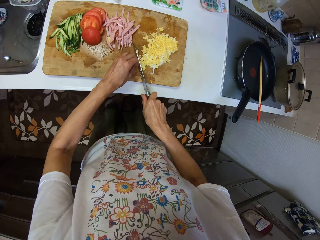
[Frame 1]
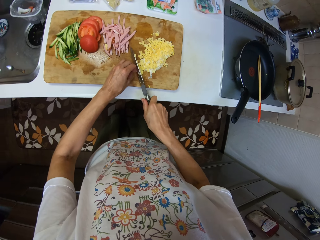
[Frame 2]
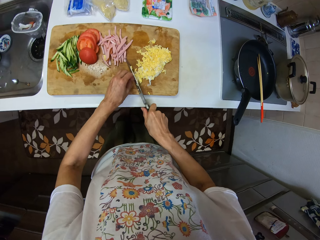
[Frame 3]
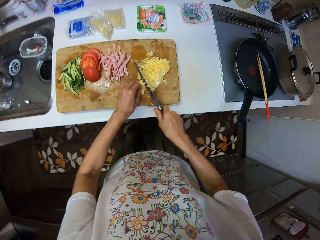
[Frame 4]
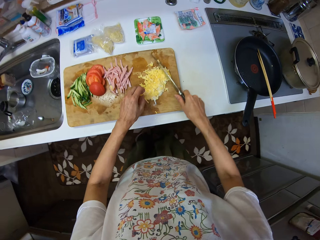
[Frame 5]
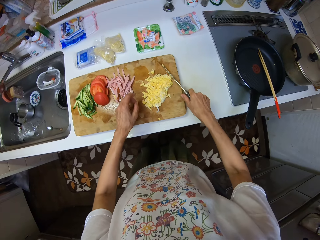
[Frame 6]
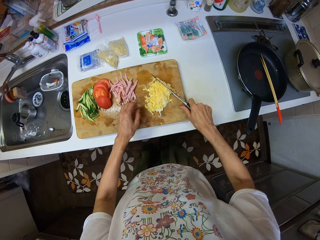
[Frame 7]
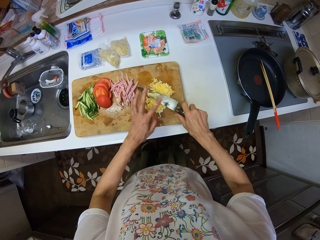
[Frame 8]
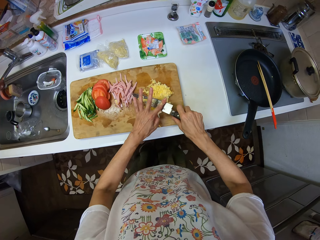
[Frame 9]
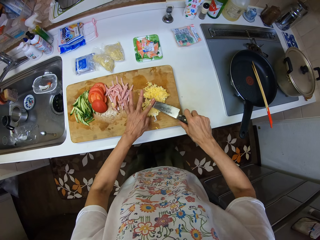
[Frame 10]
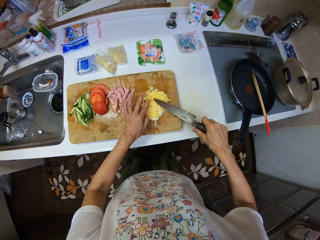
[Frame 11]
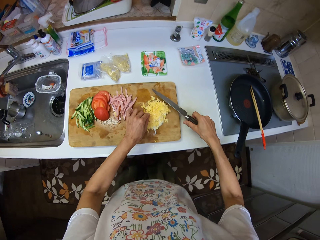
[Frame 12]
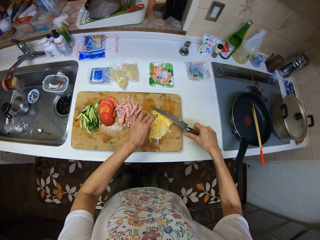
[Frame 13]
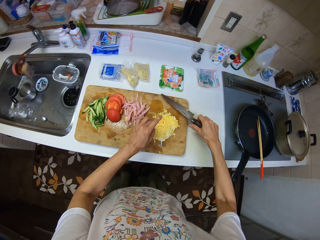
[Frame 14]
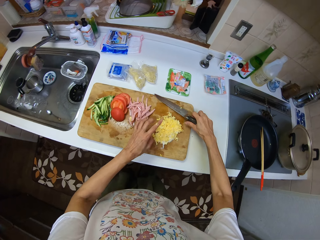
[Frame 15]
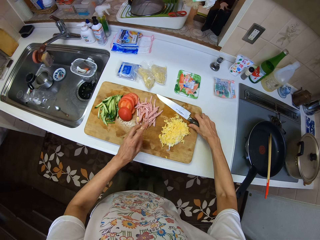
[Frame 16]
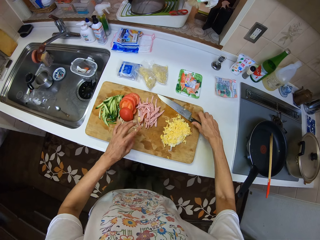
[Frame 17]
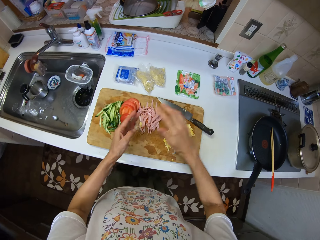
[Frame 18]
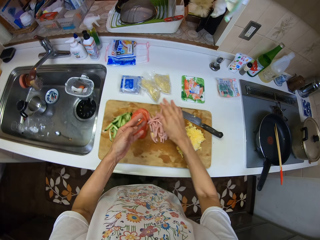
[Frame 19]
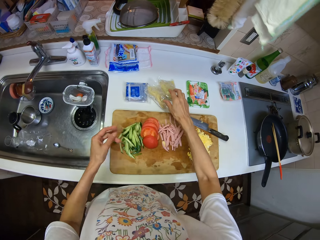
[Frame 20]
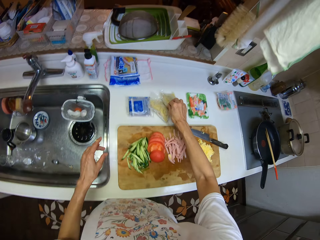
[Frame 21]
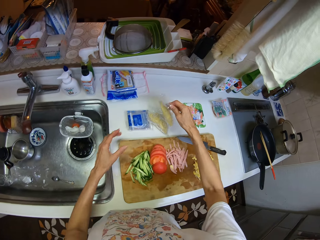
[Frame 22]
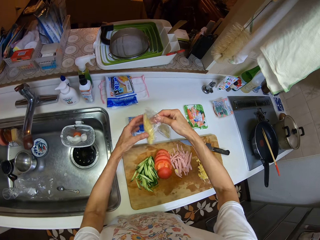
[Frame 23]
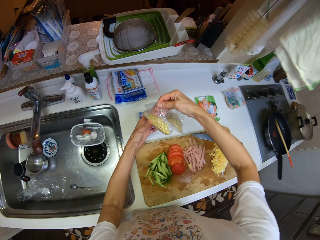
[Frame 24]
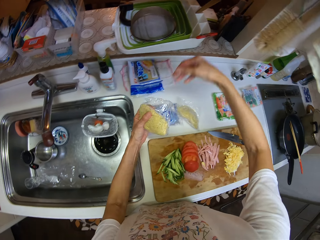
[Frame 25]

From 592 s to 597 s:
The camera wearer brushes off the egg from the knife to the cutting board with her left hand. She places the knife on the cutting board. She picks up a wrapped dough from the table with her right hand. She passes the wrapped dough from her right hand to her left hand.

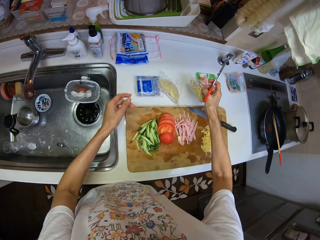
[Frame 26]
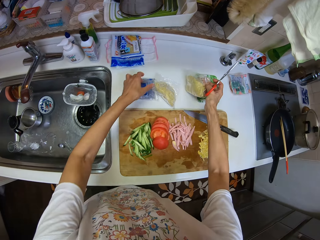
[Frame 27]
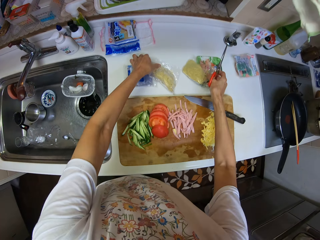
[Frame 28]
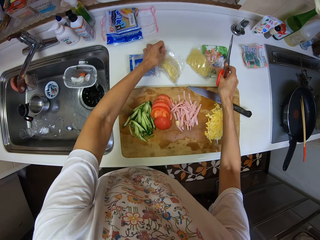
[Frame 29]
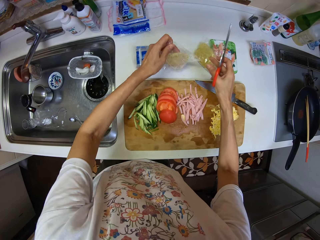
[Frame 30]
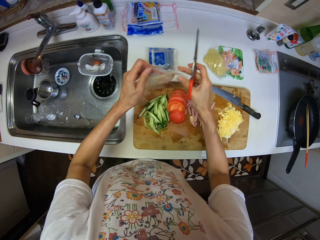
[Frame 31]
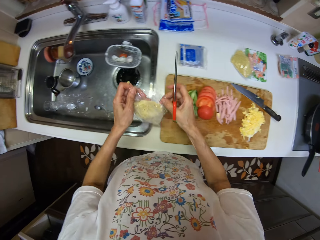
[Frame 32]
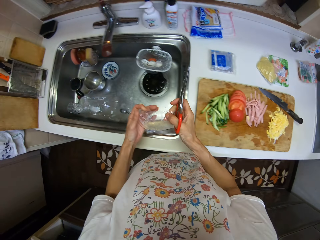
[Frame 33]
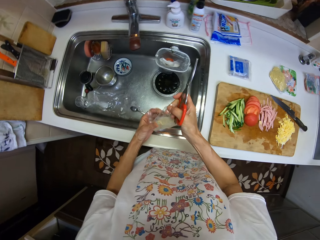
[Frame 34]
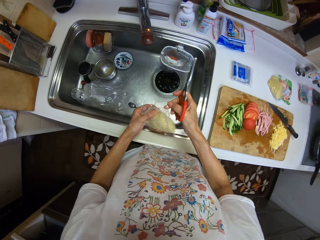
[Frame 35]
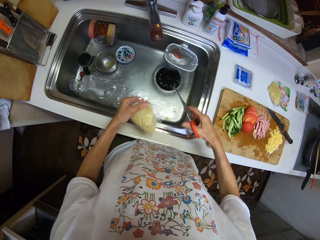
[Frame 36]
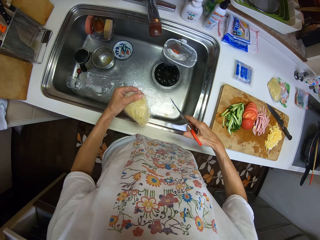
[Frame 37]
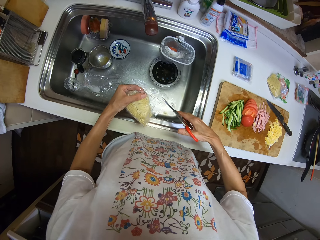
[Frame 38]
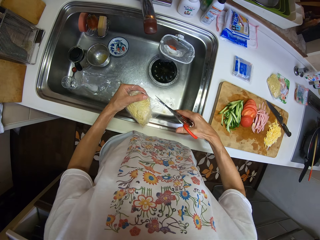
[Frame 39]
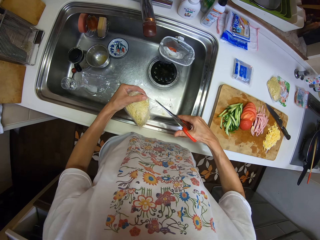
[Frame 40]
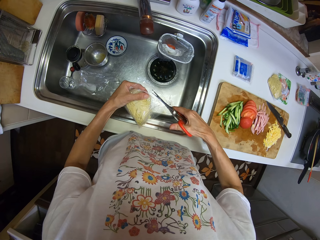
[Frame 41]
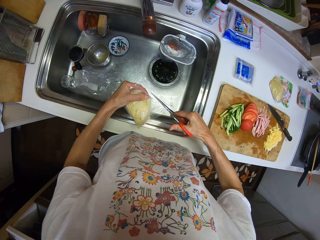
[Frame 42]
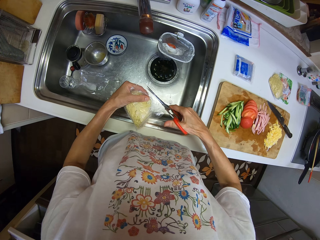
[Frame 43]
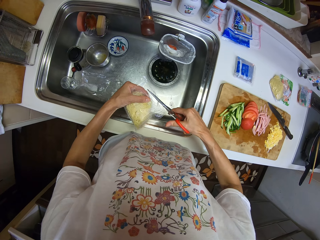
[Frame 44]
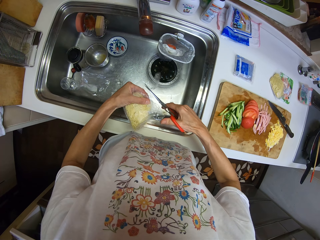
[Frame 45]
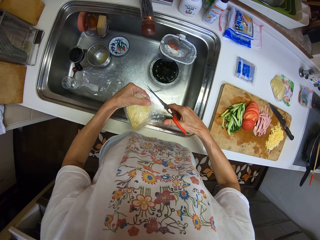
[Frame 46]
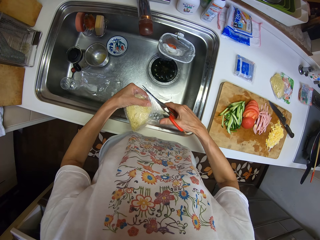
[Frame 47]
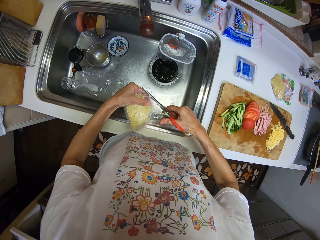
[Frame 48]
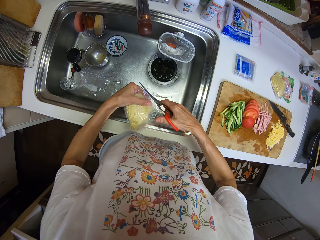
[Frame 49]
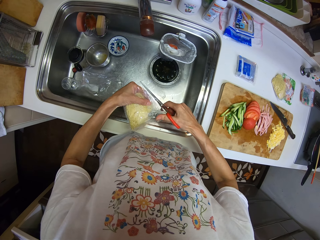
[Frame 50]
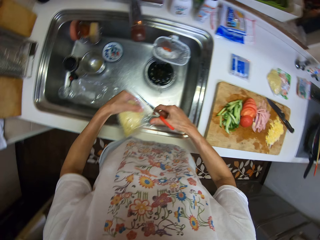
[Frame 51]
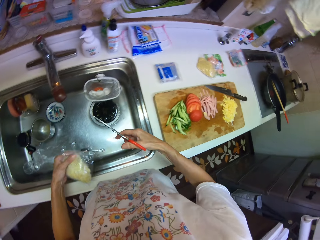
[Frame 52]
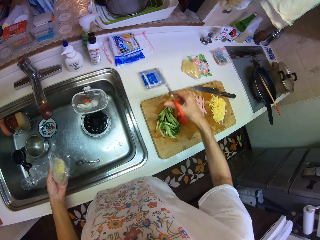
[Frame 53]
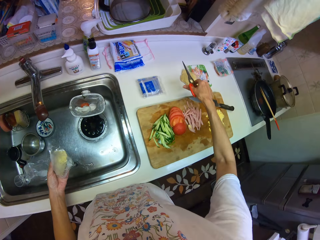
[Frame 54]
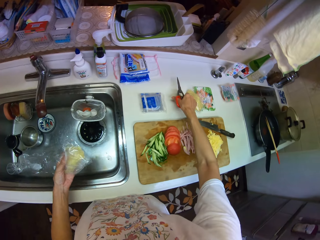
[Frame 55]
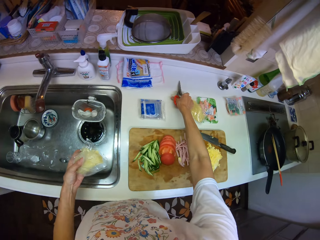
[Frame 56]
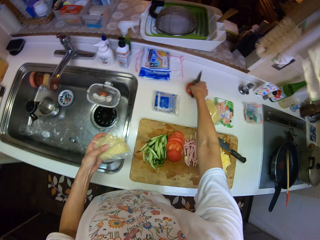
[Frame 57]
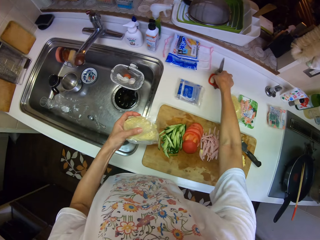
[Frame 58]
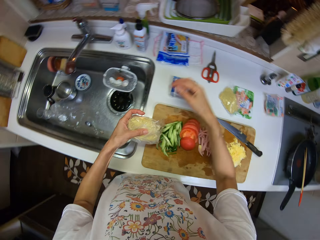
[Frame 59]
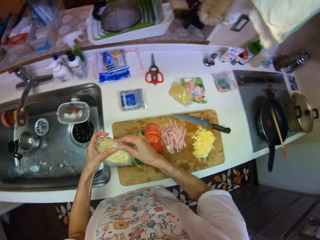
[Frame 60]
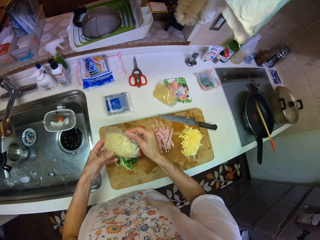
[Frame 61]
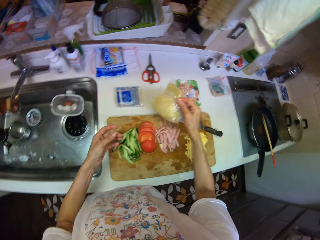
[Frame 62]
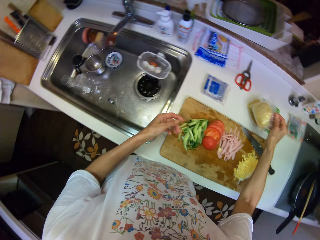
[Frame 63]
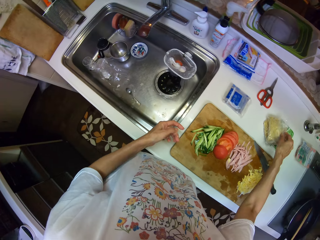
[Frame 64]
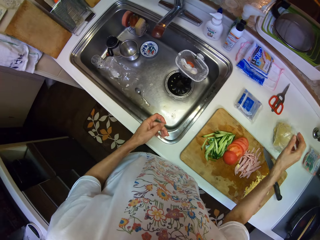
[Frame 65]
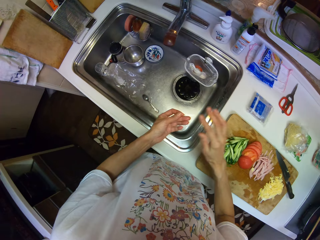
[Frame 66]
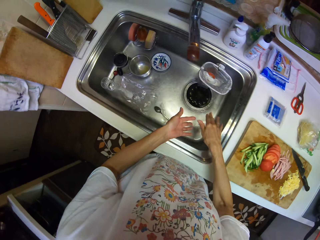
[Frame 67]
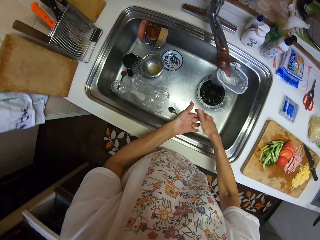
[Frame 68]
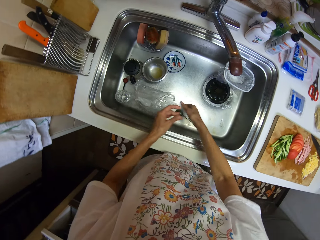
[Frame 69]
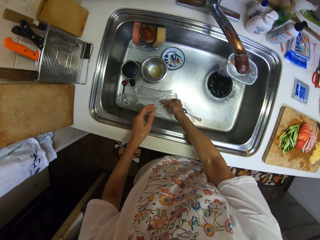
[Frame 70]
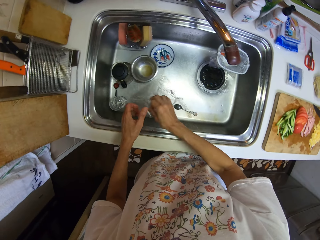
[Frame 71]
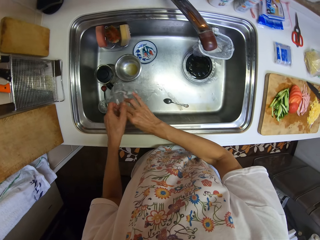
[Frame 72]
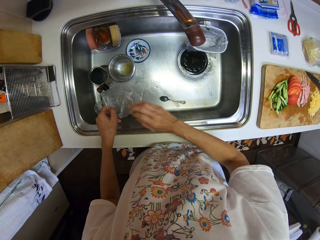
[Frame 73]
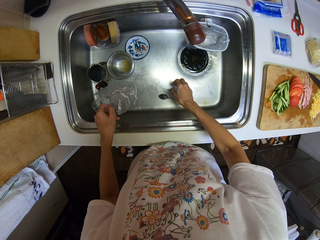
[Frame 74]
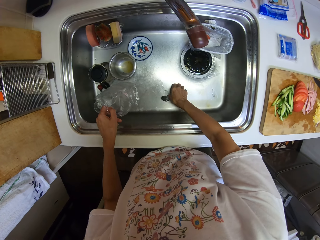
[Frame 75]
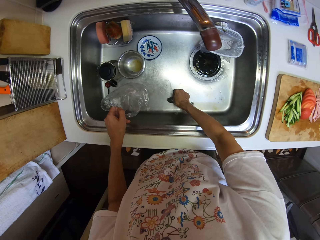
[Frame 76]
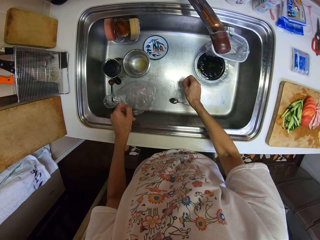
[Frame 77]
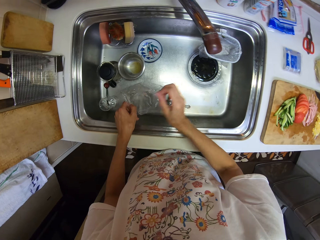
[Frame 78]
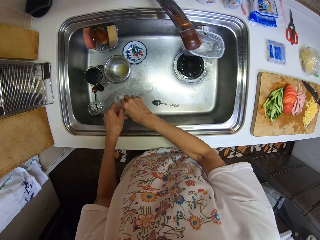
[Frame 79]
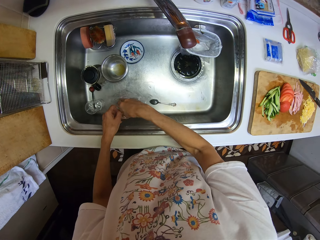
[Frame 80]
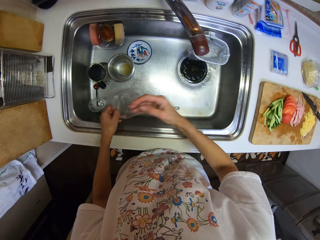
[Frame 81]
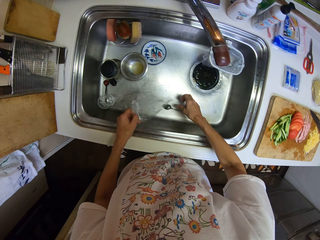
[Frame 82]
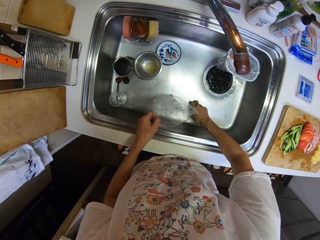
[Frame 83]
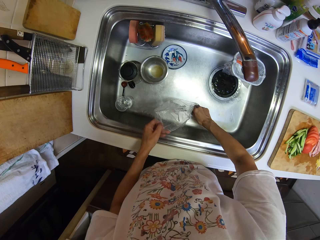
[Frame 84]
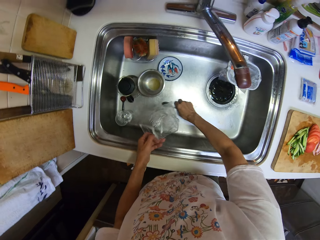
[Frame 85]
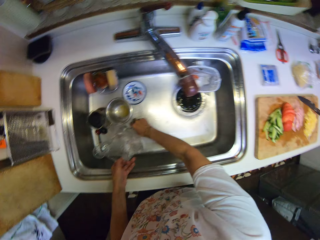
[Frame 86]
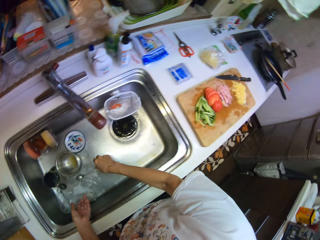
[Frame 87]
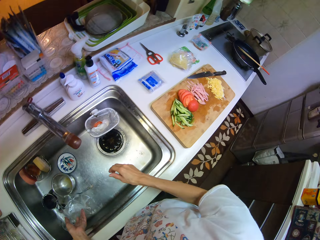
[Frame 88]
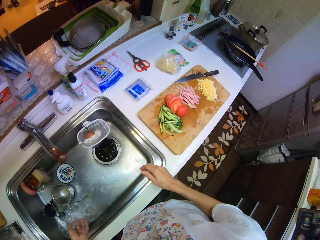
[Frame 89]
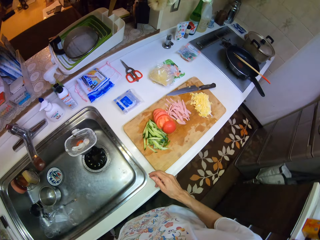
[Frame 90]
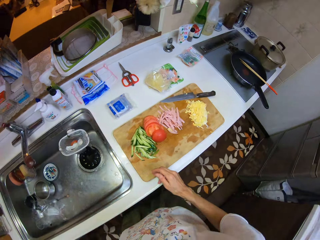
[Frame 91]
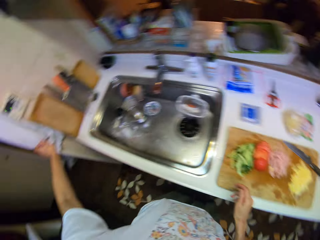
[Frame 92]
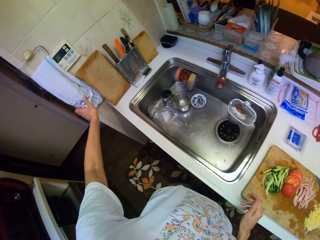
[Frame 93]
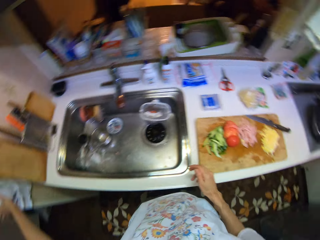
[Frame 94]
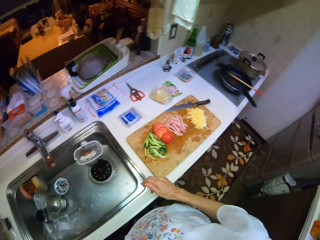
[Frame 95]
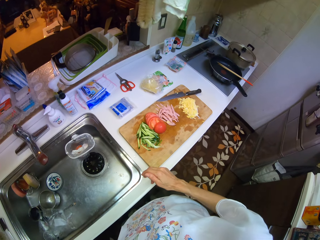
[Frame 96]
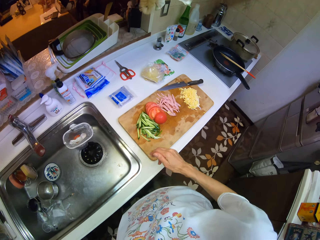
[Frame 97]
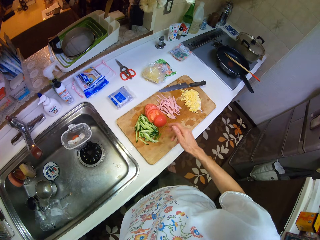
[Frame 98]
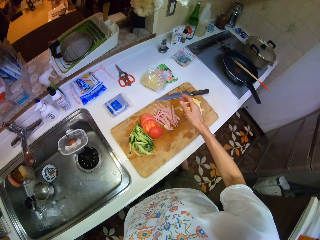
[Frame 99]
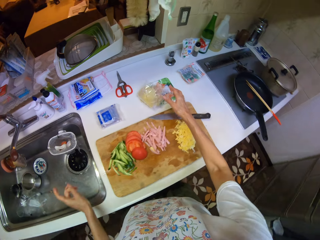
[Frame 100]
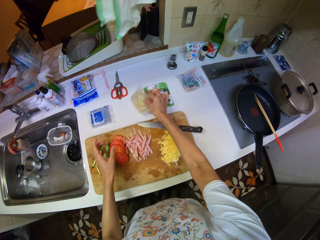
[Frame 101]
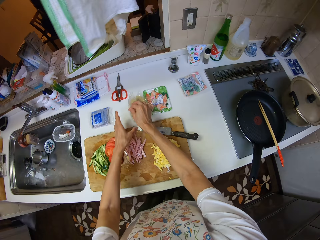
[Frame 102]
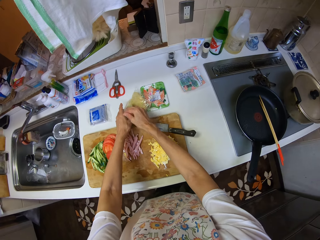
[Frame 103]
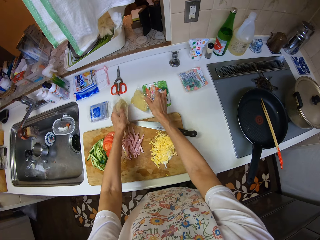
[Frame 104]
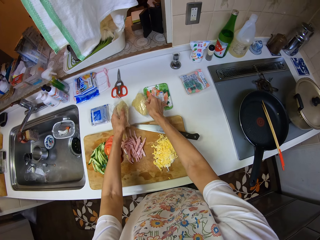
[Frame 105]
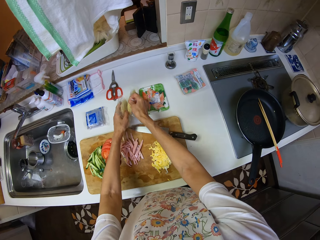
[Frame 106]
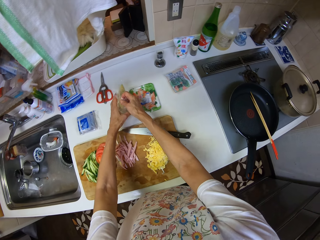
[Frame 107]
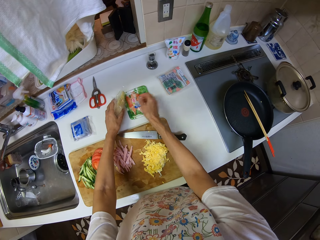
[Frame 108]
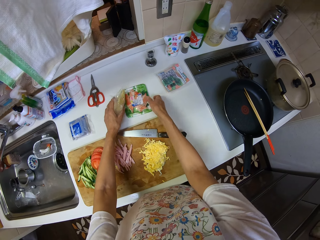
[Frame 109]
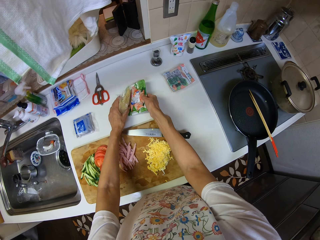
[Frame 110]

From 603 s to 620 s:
The camera wearer places the dough on the table. She picks up a wrapped dough from the table with her left hand. She cuts the wrapper with the scissors in her right hand. She places the scissors on the table. She passes the wrapped dough from her left hand to her right hand and places the dough on the table. She picks up a disposable bag from the sink. She picks up a nylon from the sink with her right hand. She places the nylon into the disposable bag in her left hand. She moves a spoon in the sink with her right hand. She looks around the kitchen. She wipes her left hand on a cloth by the wall. She moves the dough on the table.
